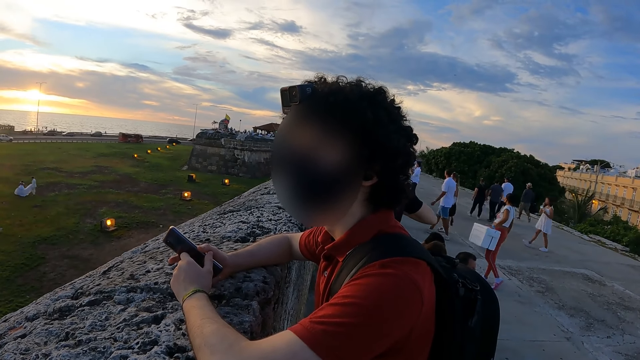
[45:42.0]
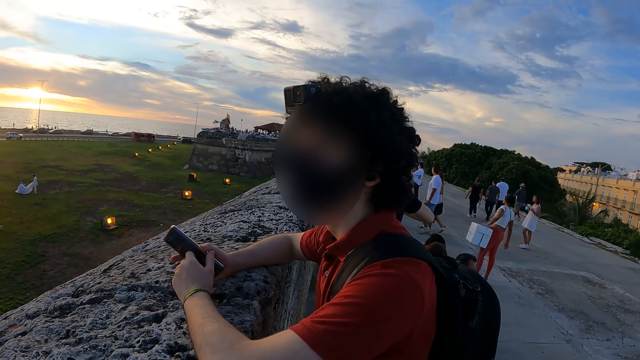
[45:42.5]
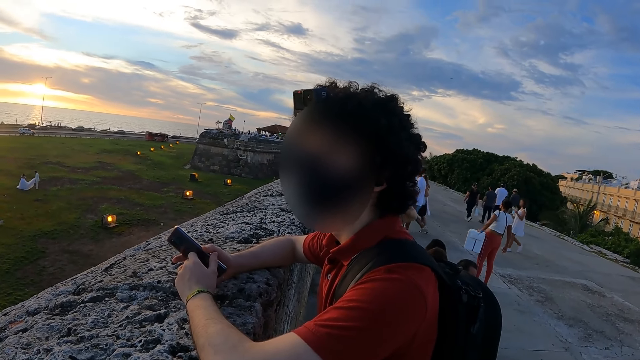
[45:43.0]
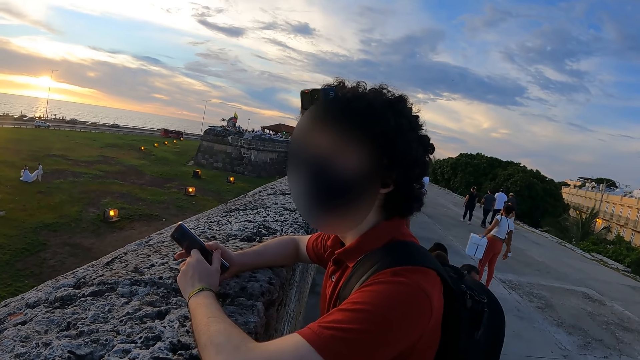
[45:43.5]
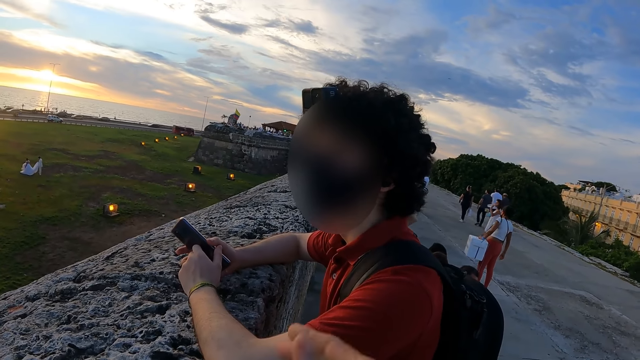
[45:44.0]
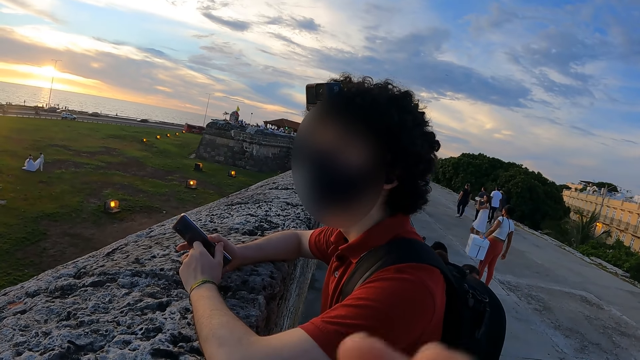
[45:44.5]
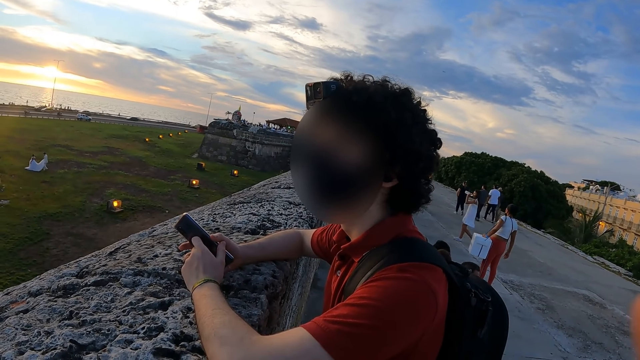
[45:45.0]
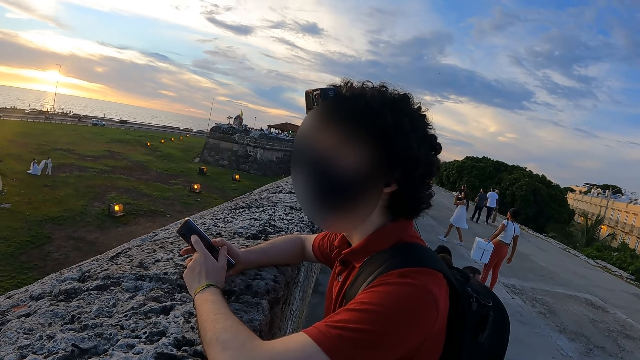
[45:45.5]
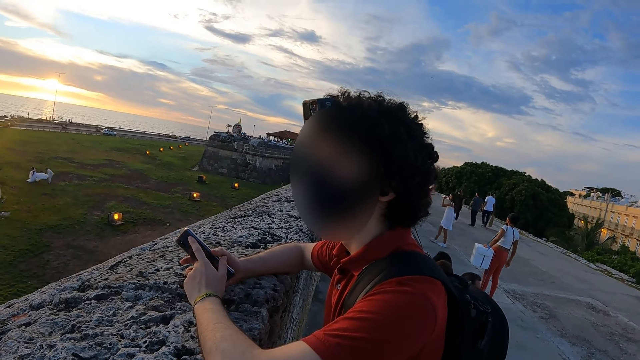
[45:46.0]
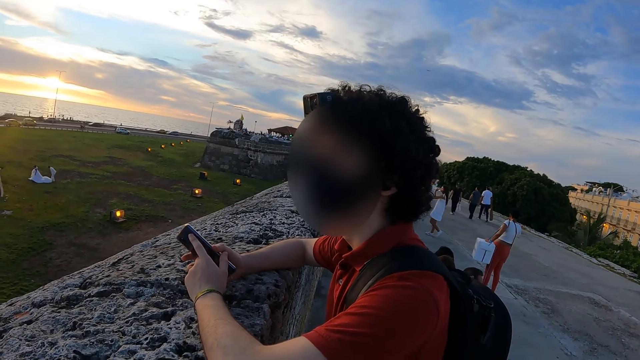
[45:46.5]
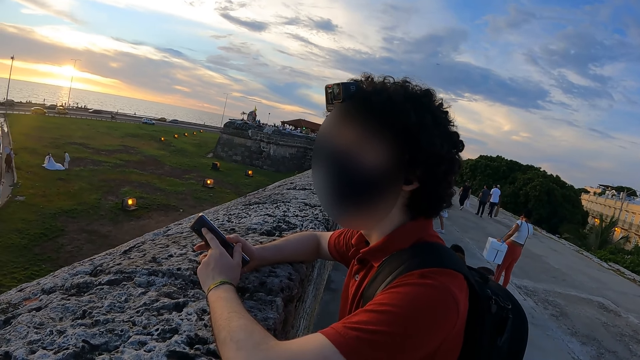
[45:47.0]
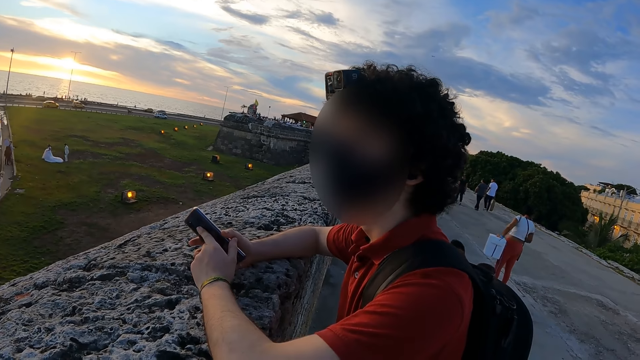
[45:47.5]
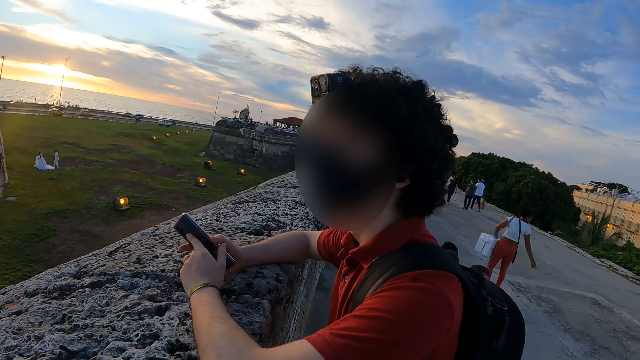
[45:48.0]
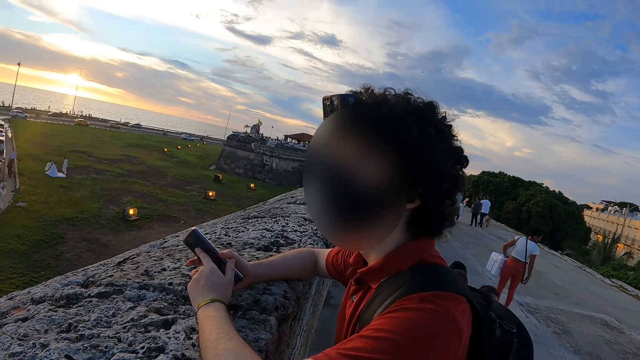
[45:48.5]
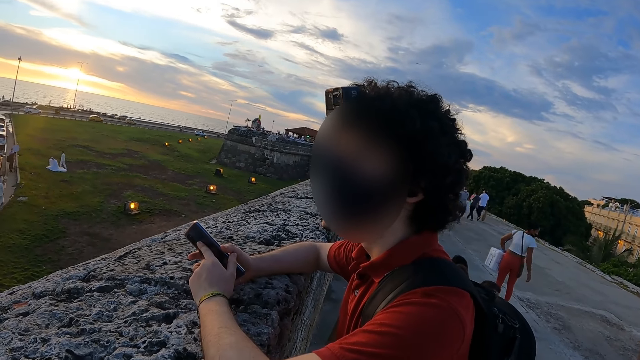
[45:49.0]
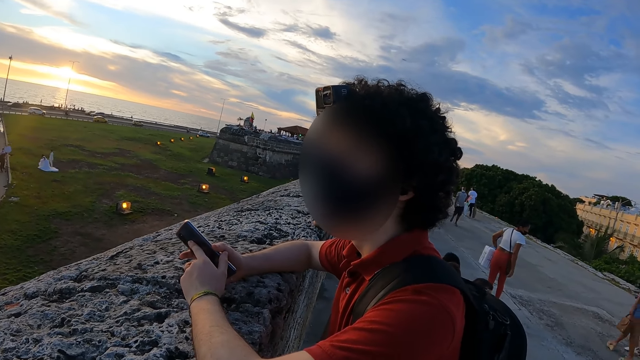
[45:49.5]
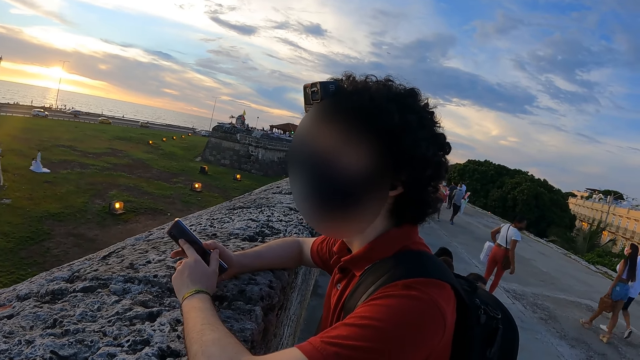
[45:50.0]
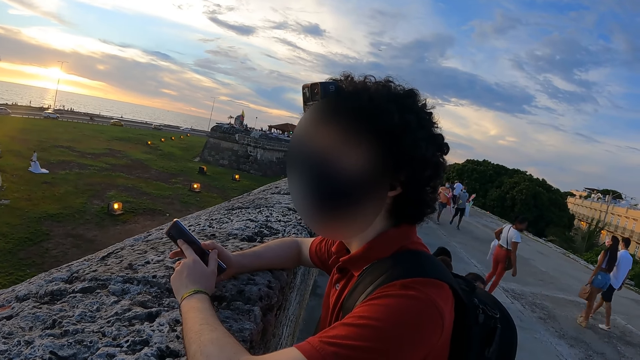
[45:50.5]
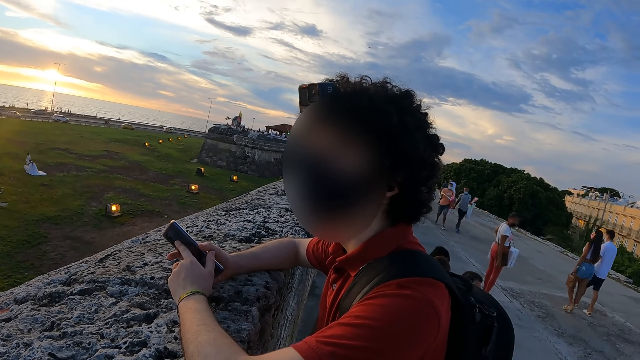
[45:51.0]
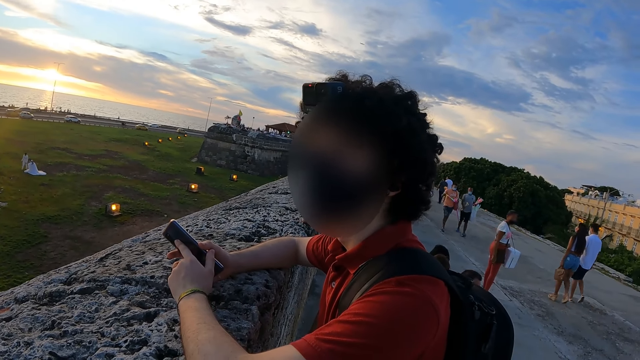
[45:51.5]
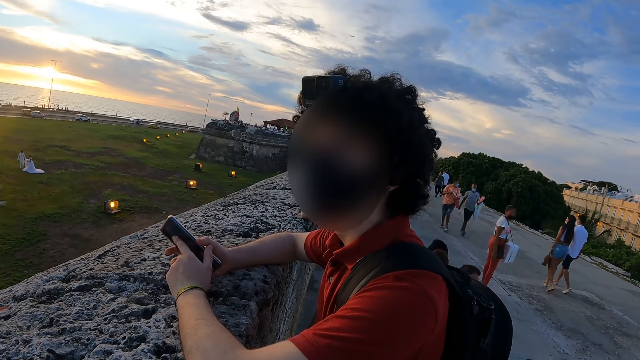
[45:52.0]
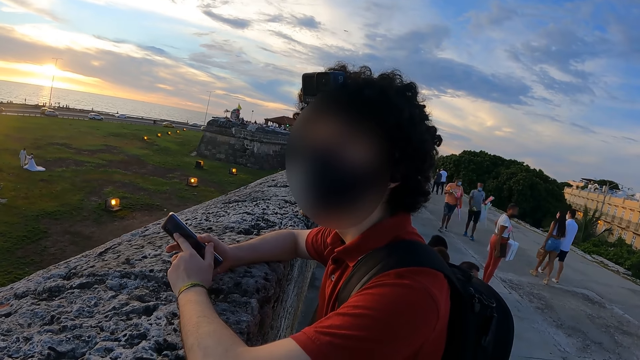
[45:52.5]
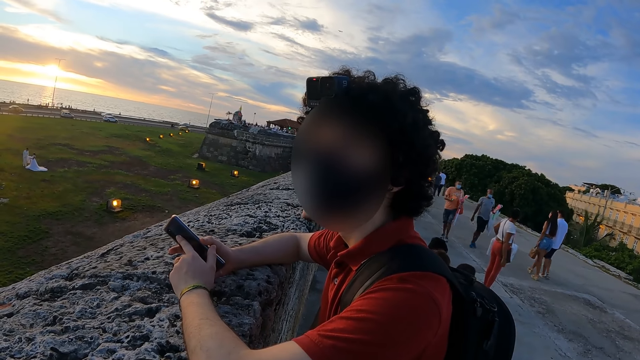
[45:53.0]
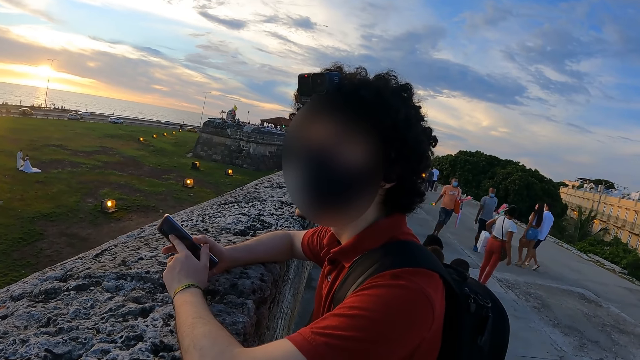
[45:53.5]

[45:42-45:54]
The camera wearer swings the hand. They look around.

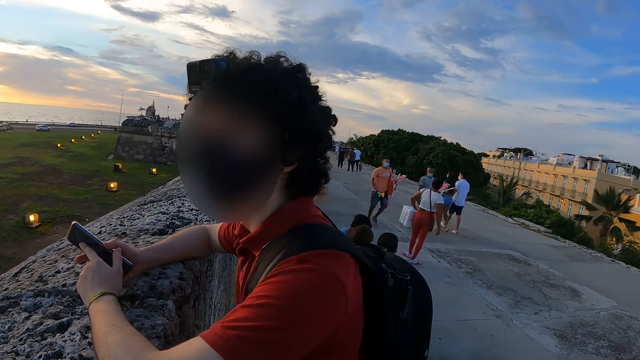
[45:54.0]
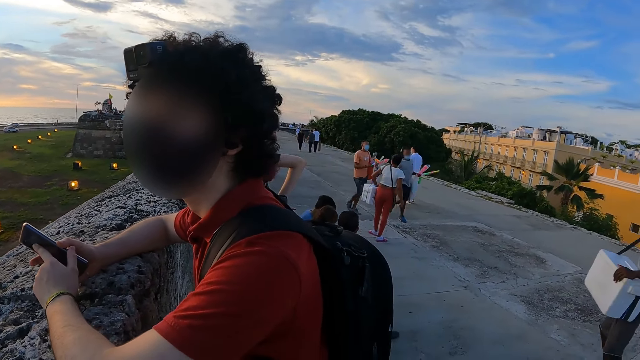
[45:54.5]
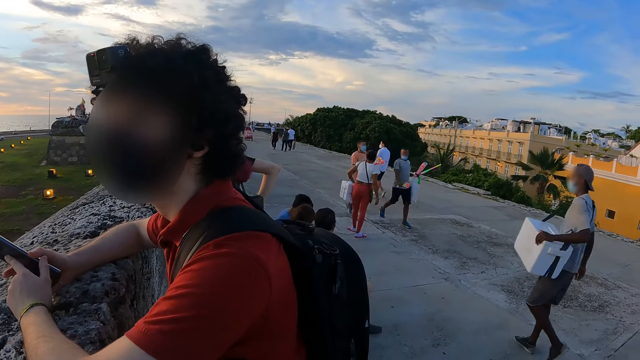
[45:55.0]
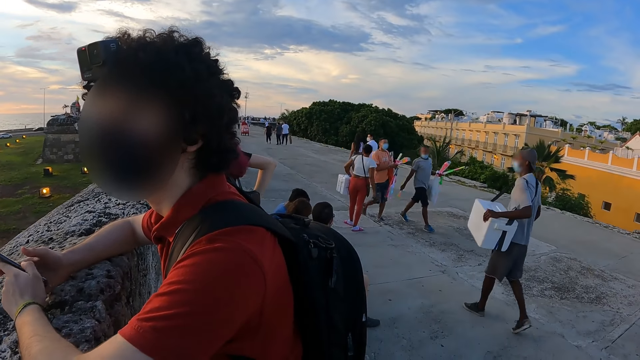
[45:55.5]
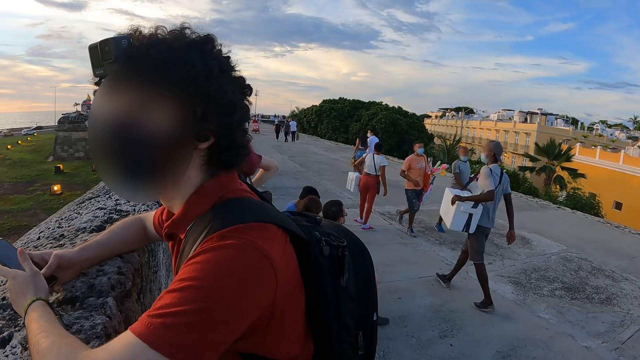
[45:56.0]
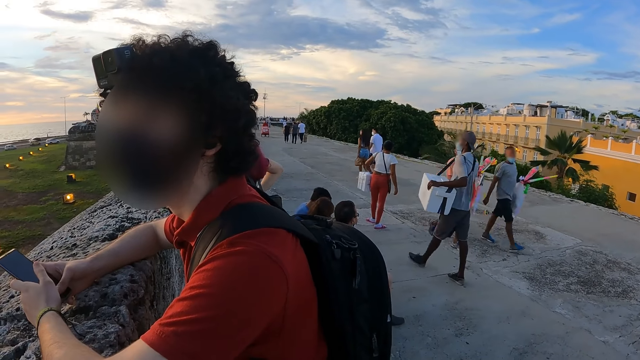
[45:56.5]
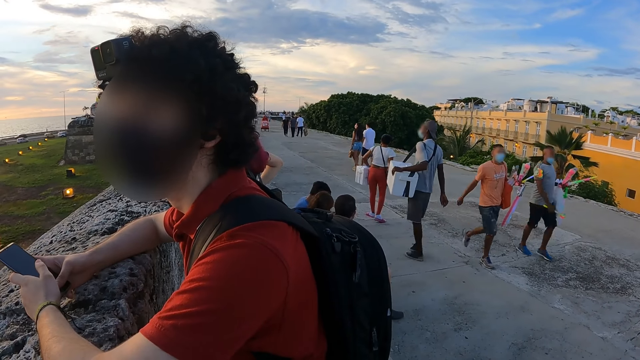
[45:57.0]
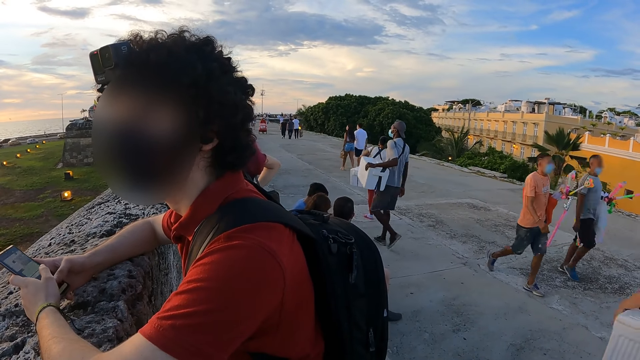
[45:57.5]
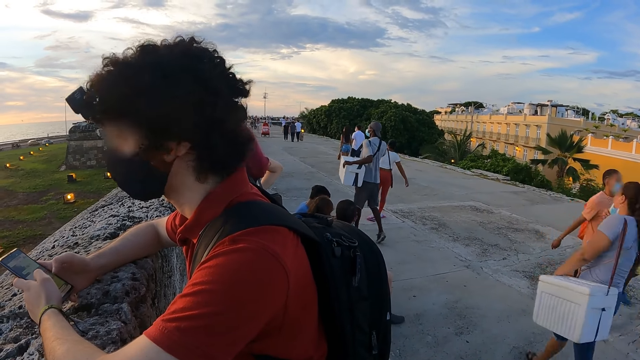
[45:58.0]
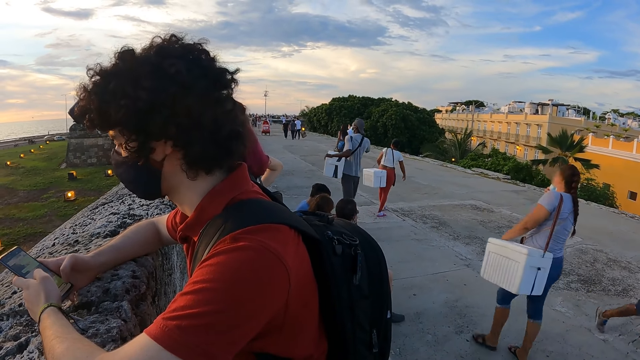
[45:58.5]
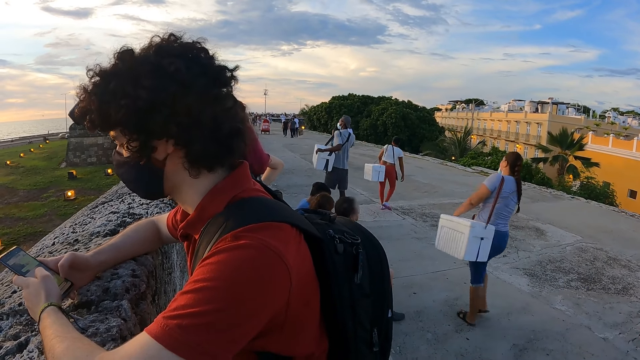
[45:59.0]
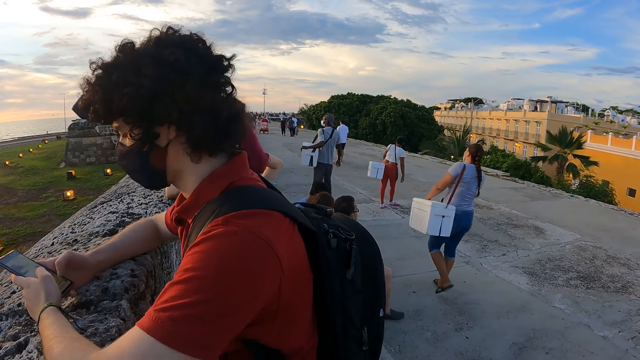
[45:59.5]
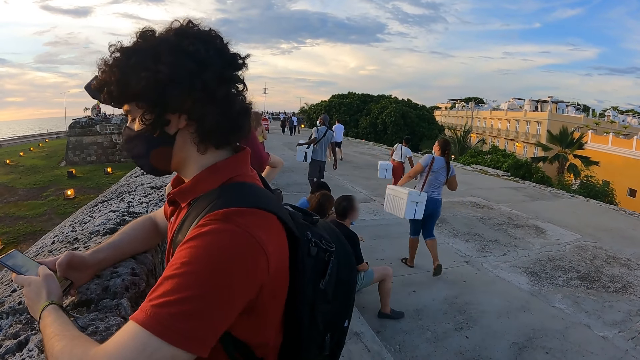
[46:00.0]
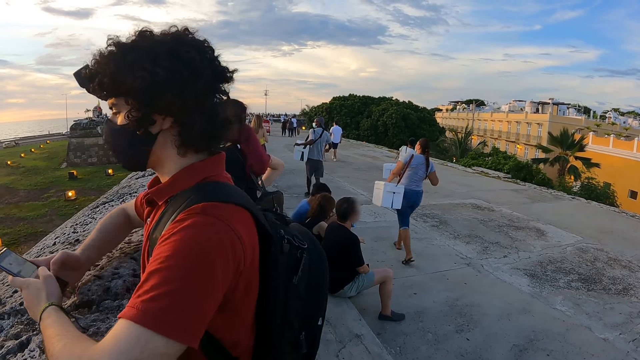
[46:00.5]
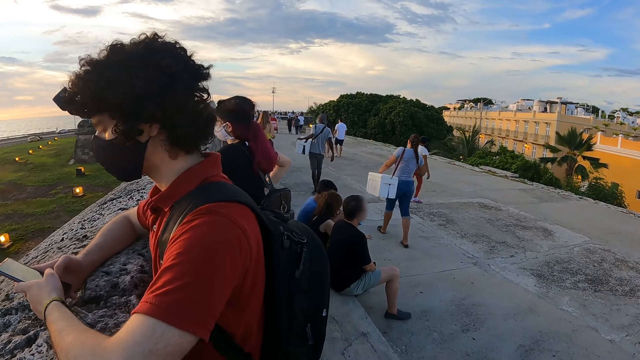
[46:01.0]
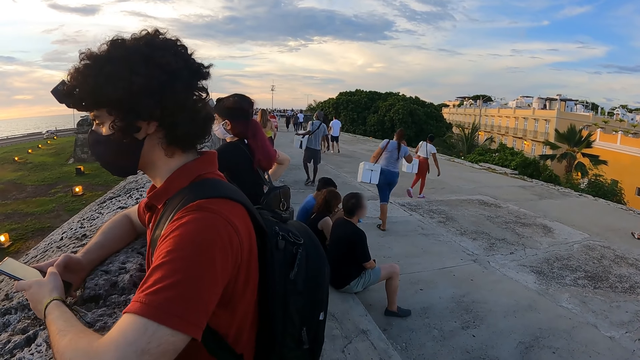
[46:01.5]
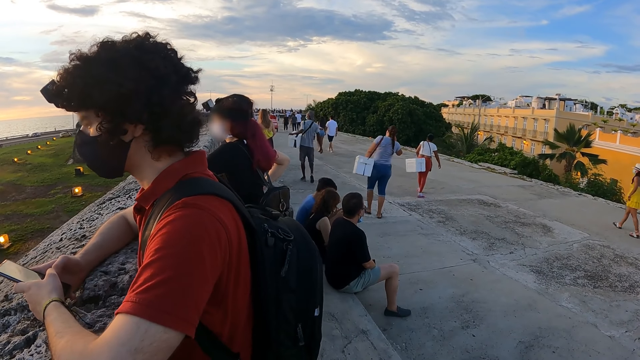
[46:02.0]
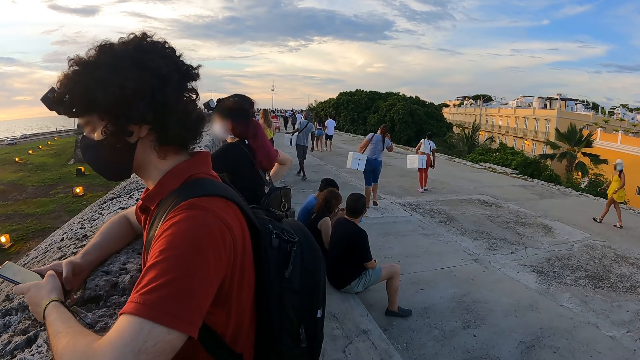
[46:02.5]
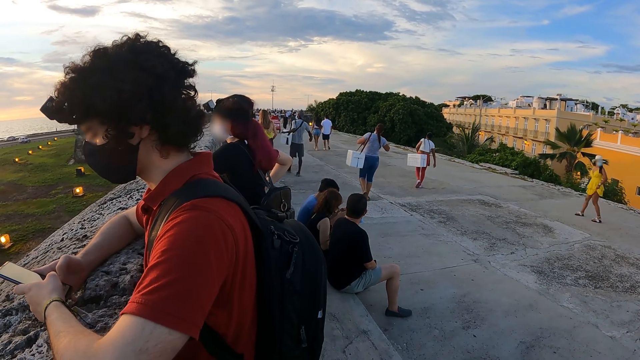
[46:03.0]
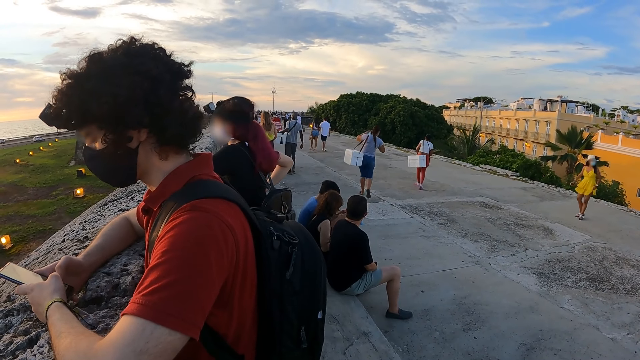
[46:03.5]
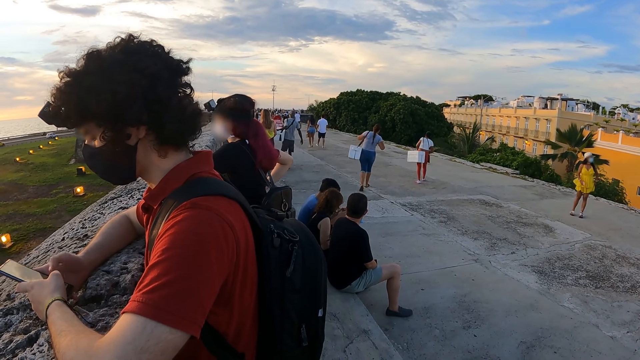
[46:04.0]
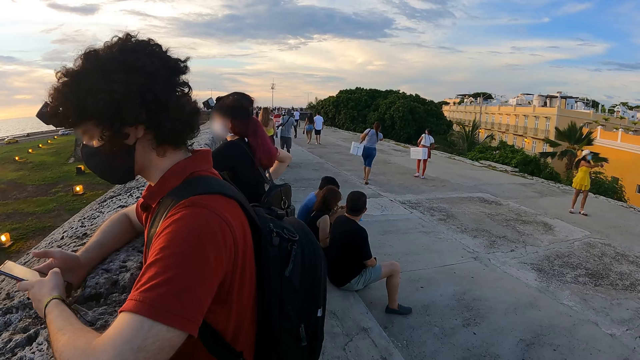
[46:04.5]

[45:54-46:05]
A man walks past a woman. Another man operates the phone with both hands.
